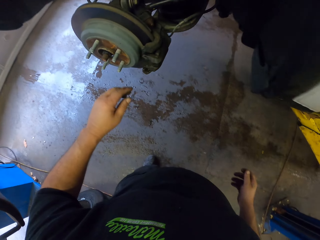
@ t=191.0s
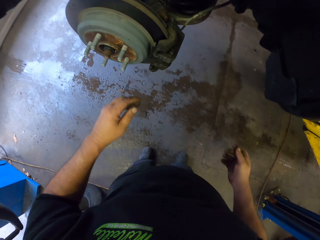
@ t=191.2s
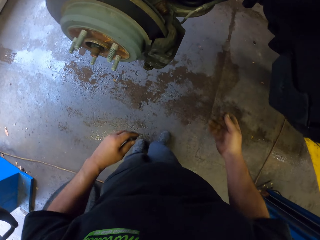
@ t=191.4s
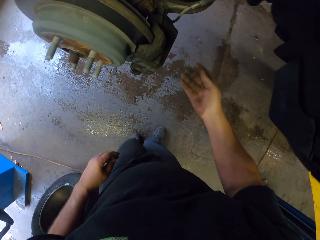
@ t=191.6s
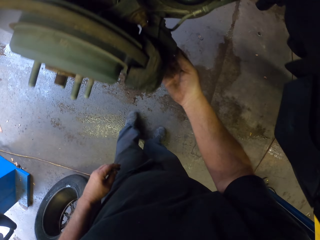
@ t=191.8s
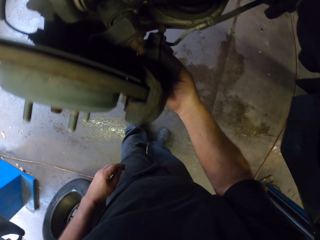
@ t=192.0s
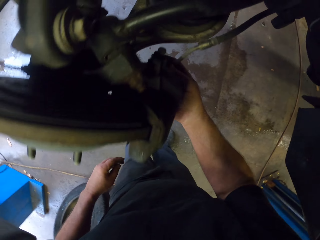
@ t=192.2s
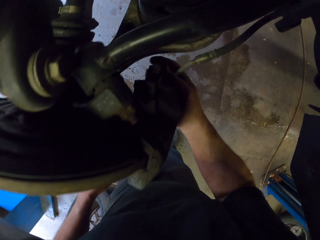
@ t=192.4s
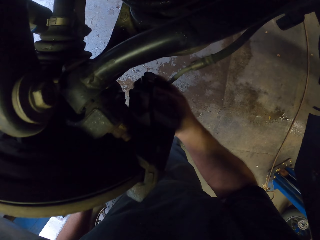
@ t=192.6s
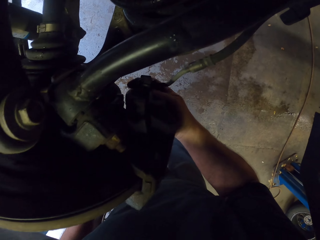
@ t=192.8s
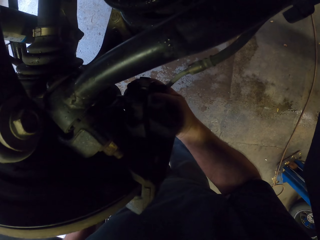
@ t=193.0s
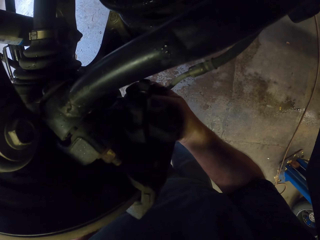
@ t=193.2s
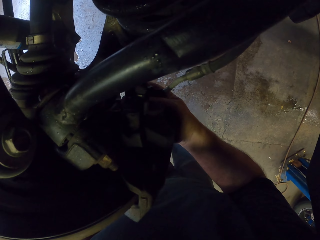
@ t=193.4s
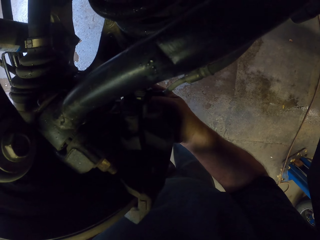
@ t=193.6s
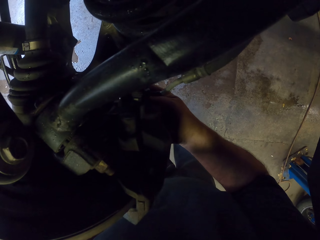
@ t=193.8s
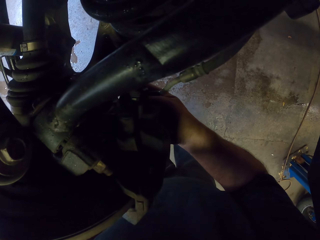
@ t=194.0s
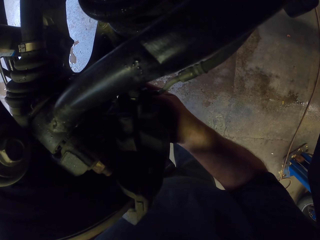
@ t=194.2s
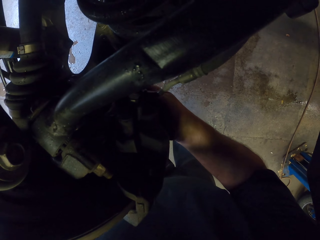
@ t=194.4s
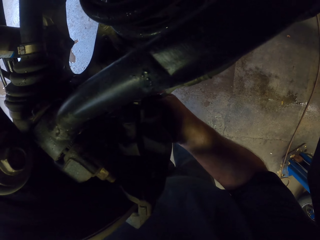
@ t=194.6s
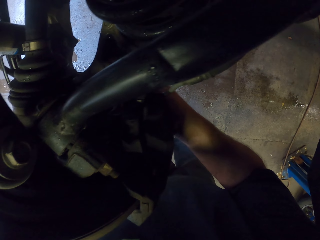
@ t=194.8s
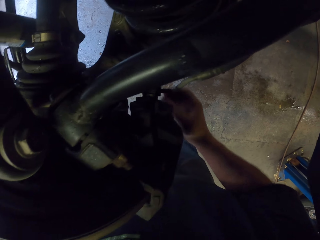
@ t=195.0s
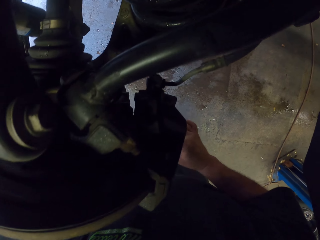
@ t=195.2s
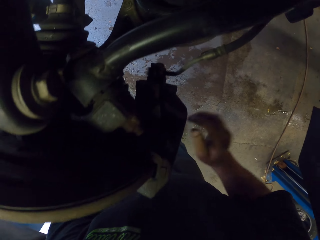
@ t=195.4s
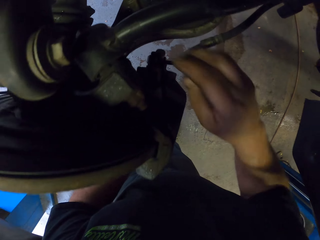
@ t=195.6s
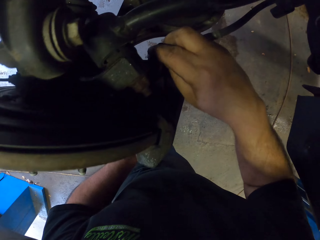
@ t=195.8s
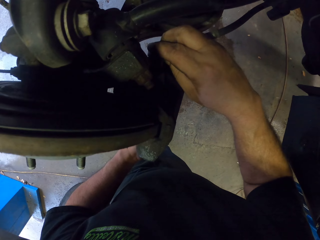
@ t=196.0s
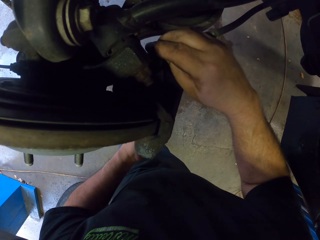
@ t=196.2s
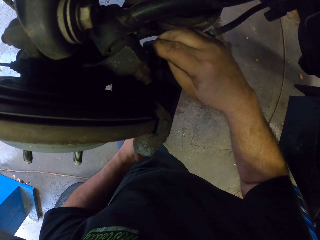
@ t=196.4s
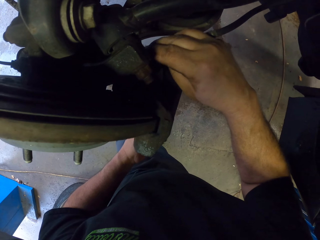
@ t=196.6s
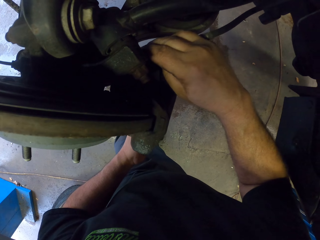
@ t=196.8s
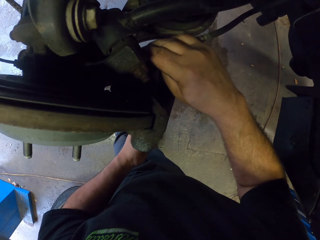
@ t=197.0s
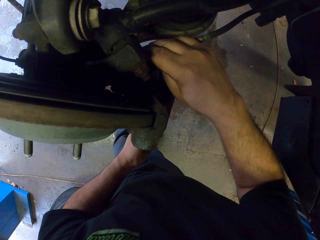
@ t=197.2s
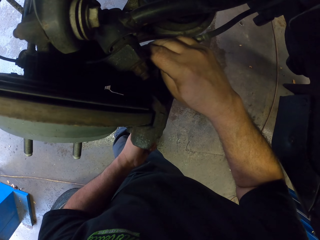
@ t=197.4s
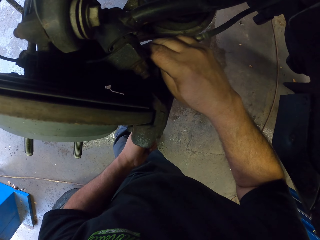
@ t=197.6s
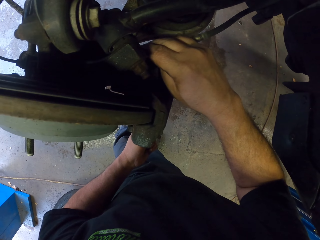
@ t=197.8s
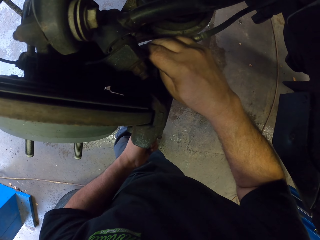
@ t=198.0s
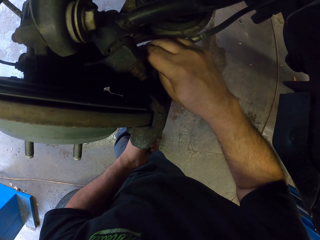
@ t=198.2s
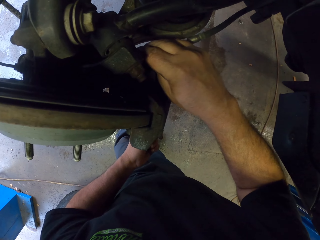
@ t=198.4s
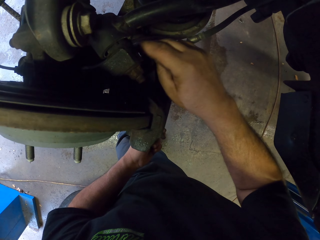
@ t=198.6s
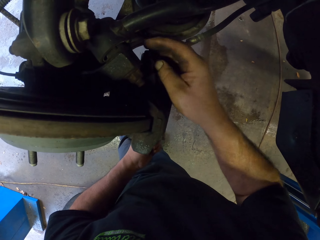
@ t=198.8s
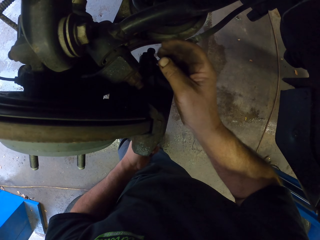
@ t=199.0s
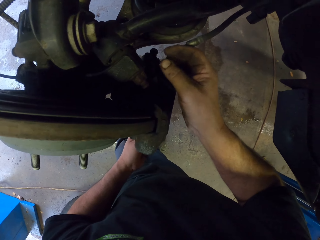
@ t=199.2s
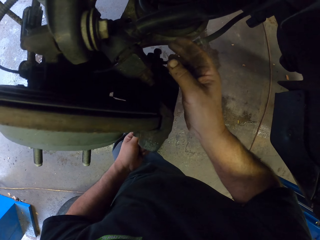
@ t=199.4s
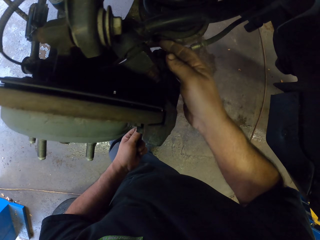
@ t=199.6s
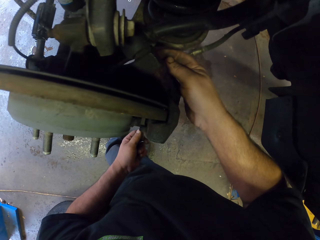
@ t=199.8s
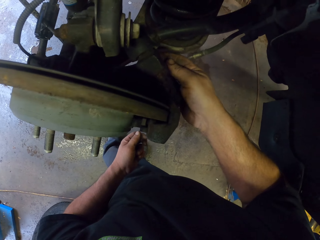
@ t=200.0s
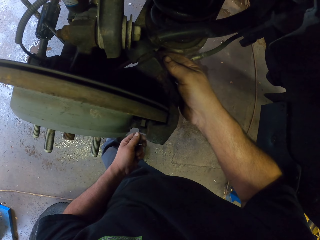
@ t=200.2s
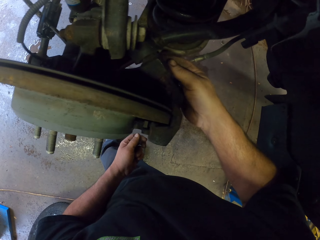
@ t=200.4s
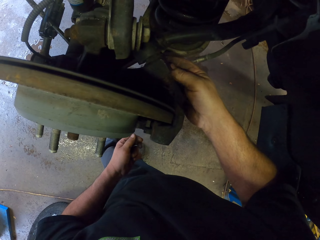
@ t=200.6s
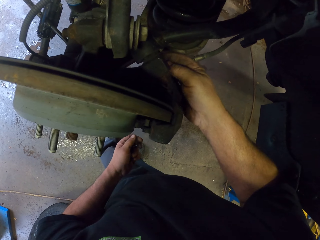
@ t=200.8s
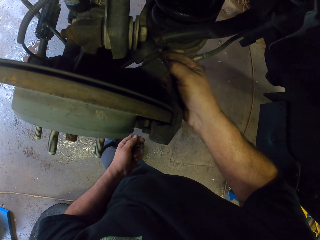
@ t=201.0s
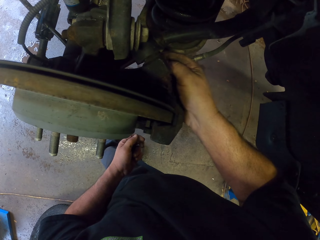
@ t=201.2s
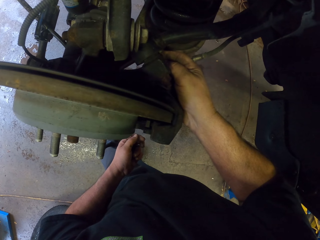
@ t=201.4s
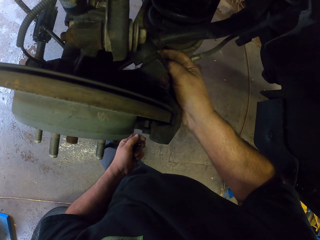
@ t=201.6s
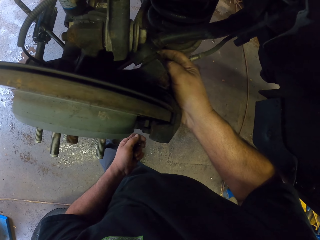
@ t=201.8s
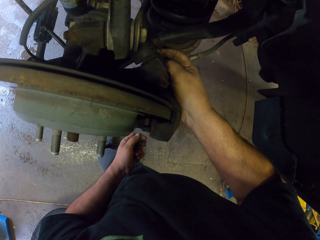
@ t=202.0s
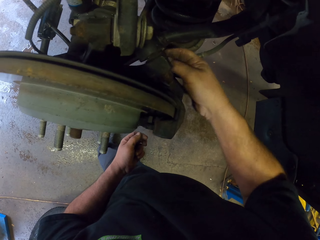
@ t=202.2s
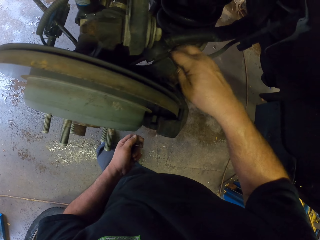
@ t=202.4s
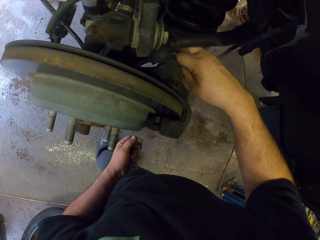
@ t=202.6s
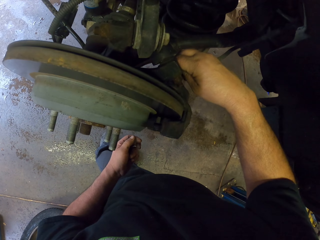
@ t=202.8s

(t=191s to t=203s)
The camera wearer opens nuts. They pull the brake metal from the wheel holder.

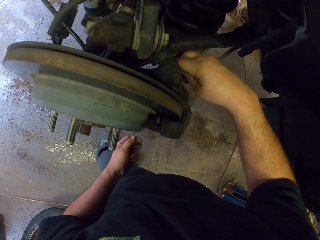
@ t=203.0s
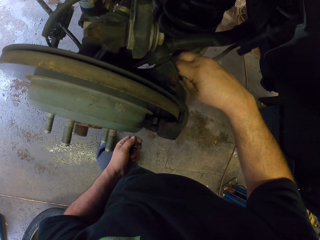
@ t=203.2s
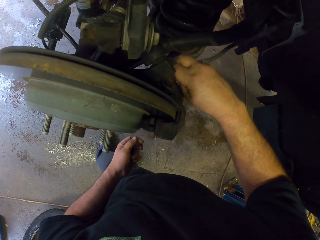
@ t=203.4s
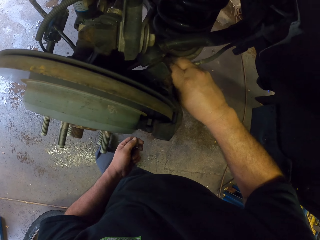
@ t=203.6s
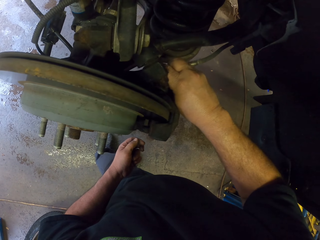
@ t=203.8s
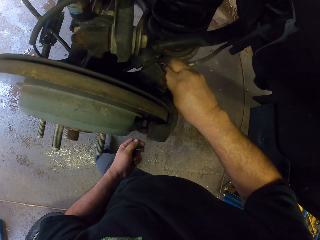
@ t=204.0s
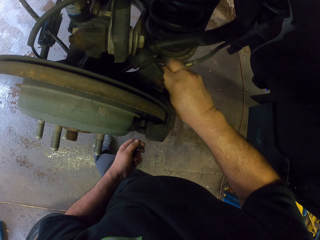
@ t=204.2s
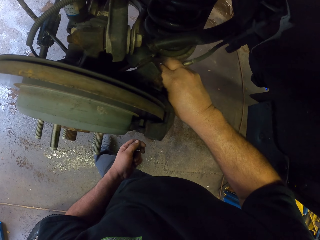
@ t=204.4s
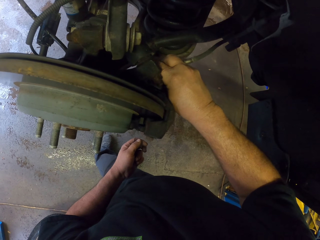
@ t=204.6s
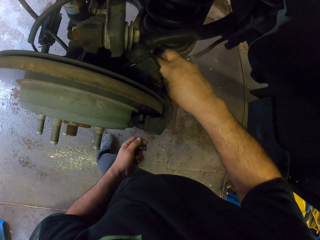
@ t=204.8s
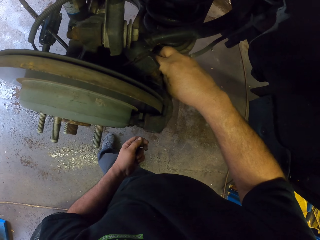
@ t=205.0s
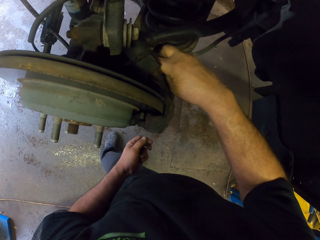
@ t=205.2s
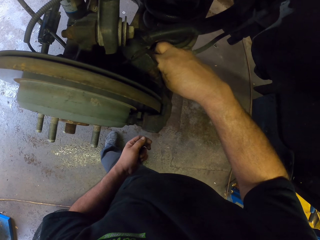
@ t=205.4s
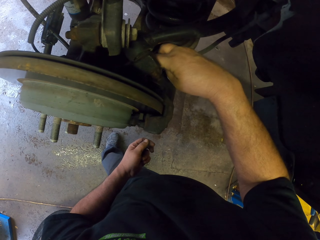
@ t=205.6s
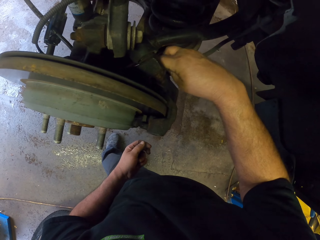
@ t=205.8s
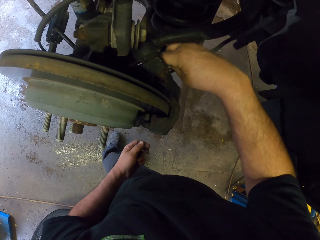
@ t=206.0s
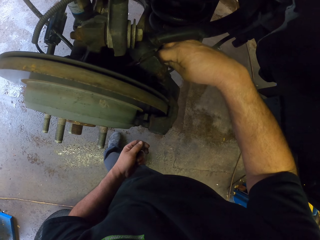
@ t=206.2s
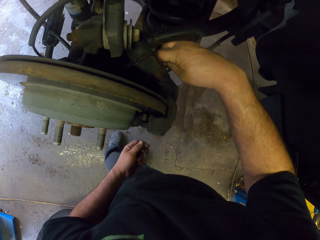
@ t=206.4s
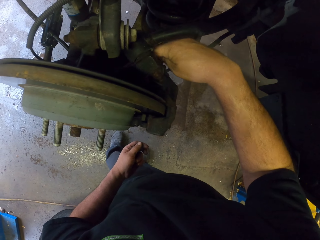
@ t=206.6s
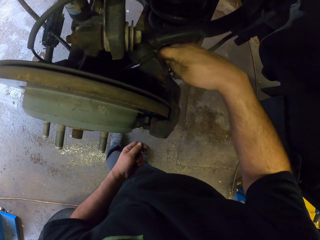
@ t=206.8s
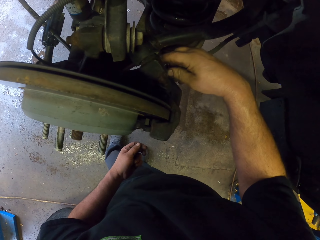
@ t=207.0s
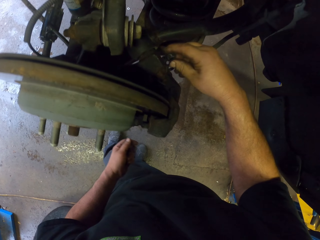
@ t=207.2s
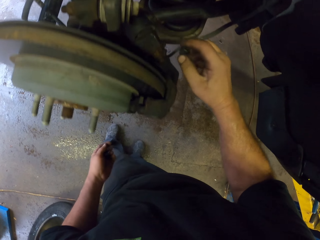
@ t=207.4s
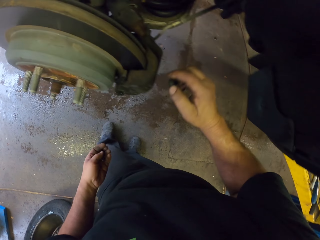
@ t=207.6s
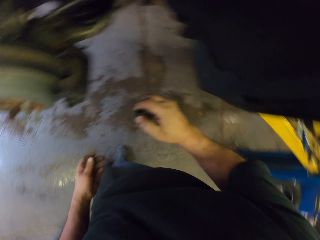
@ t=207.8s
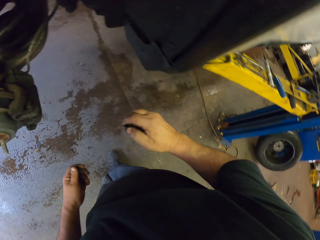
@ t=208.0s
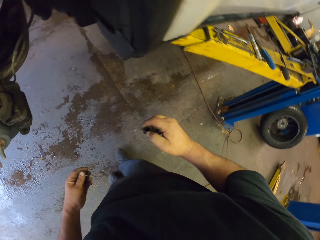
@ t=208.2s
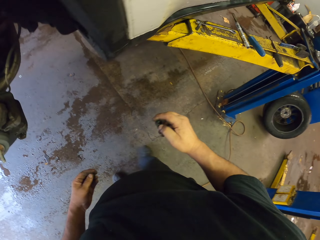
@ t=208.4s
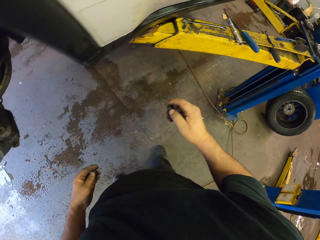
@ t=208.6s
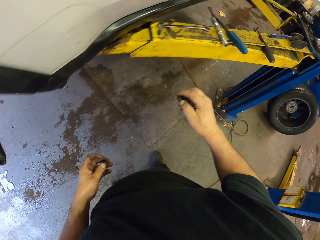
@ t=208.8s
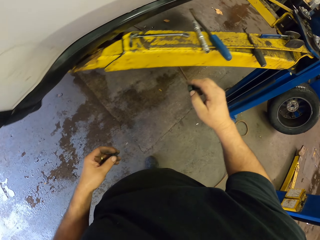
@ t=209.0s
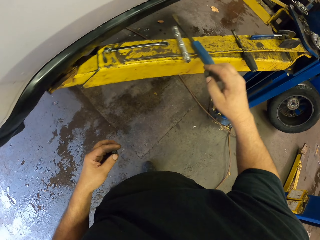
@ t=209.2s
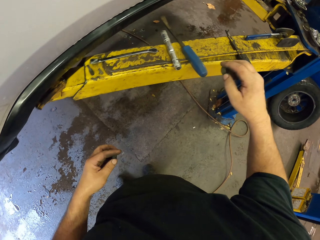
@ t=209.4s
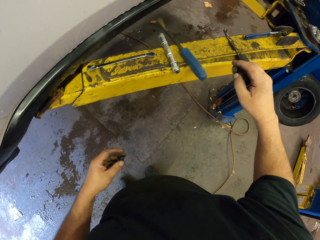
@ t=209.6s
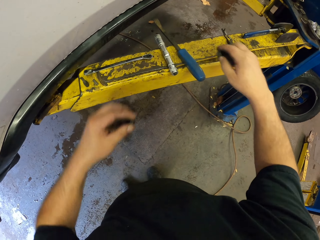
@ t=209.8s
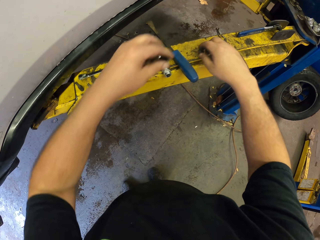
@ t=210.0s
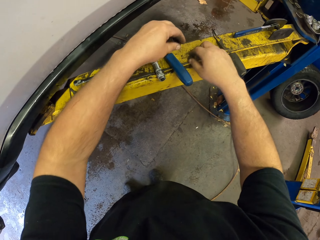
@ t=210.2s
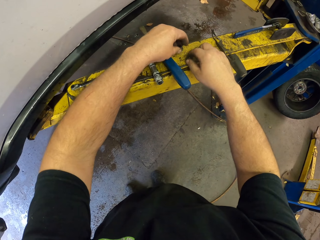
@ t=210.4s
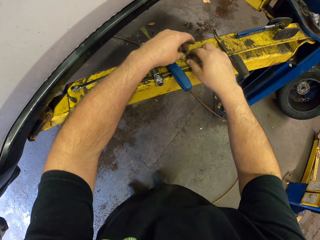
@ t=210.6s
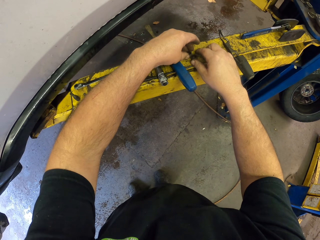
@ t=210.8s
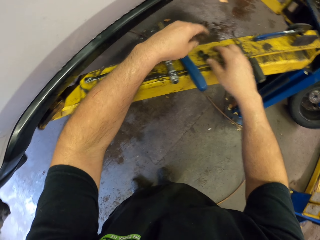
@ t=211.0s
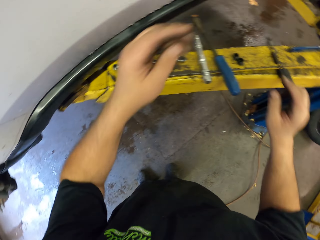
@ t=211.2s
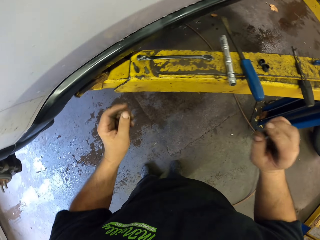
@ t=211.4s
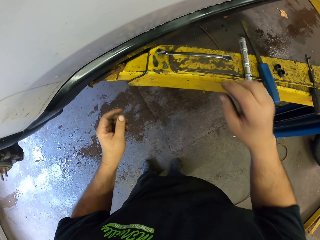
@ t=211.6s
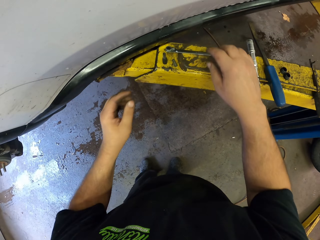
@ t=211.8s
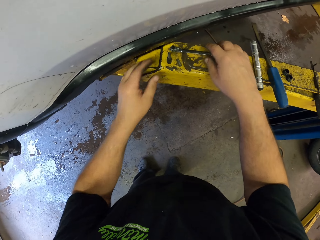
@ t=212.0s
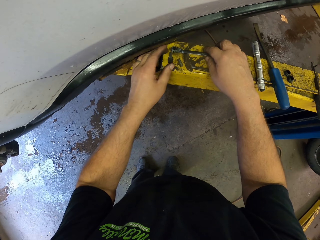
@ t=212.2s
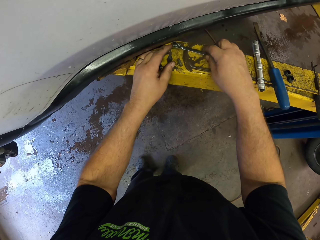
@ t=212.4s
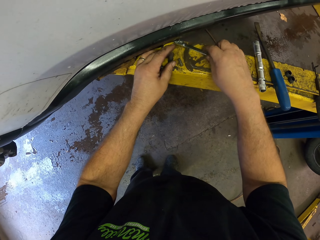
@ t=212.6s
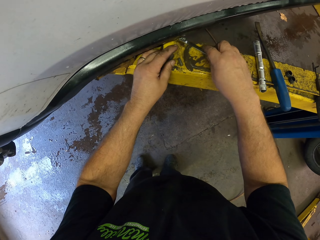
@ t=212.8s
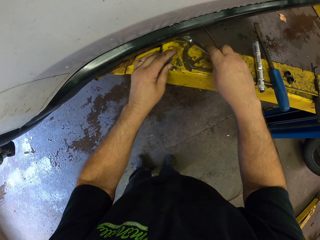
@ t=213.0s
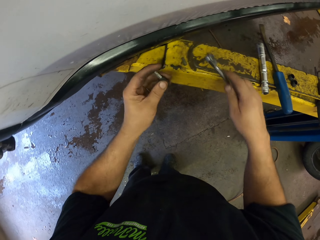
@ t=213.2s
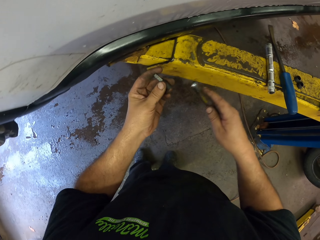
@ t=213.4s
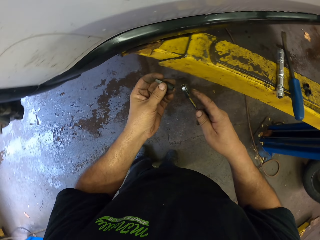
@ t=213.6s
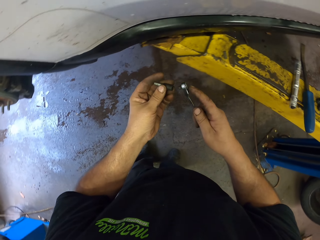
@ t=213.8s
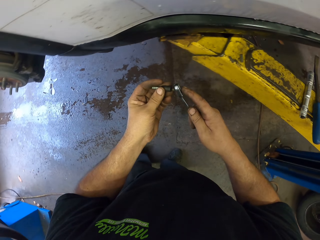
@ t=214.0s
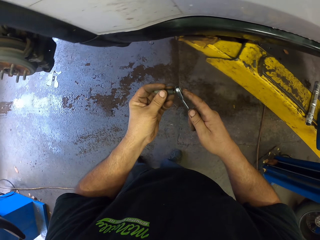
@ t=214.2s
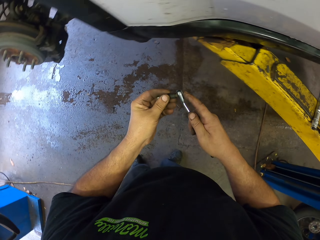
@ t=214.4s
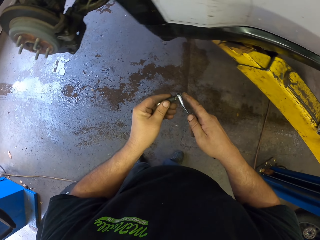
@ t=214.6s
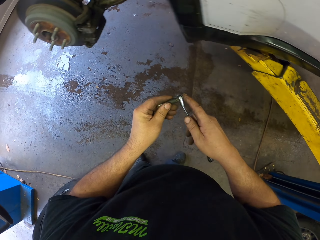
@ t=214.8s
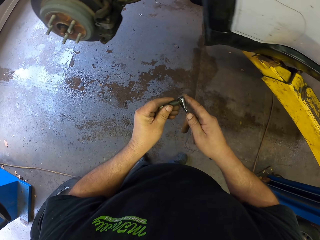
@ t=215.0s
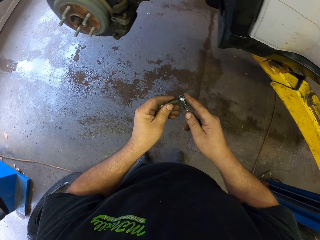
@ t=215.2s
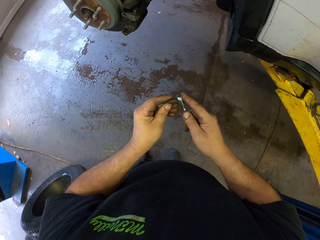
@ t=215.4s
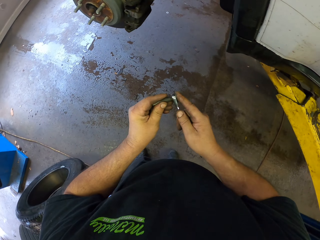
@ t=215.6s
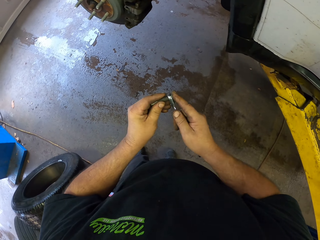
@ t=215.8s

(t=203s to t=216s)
The camera wearer puts down the nuts. They put the bolts on the crane. They pick up the wrench or spanner. They fix a nut bolt to the spanner.
